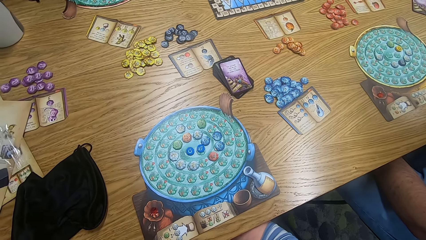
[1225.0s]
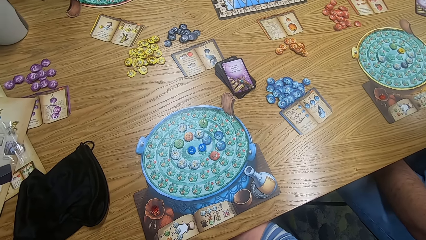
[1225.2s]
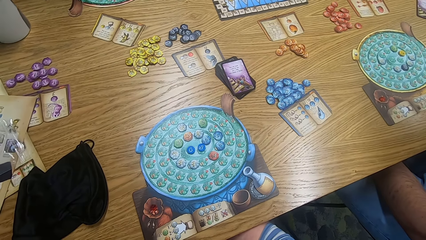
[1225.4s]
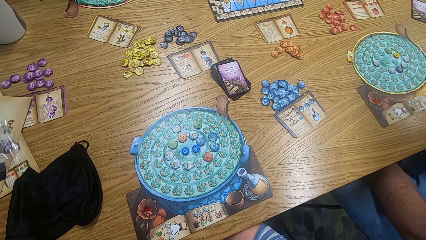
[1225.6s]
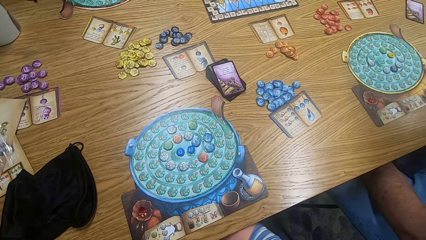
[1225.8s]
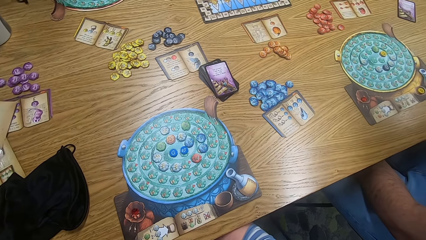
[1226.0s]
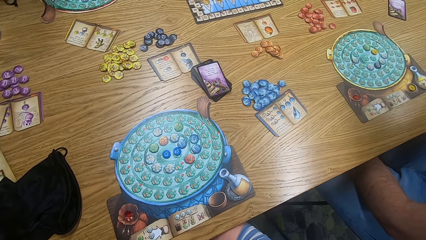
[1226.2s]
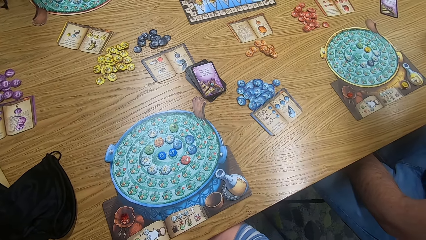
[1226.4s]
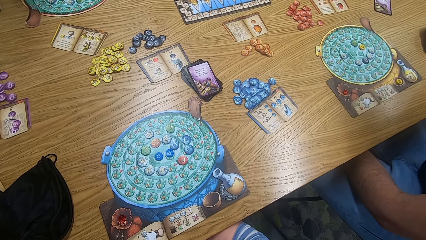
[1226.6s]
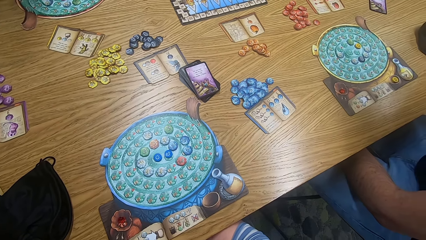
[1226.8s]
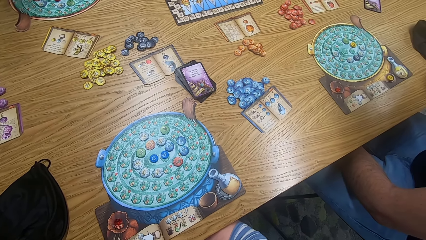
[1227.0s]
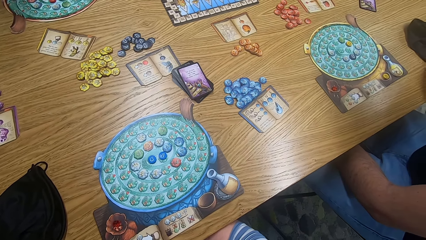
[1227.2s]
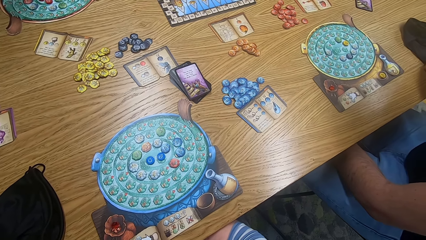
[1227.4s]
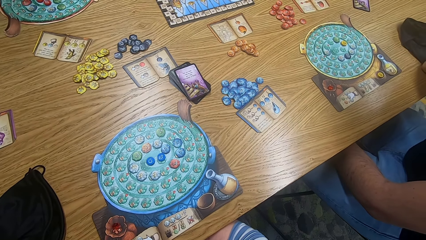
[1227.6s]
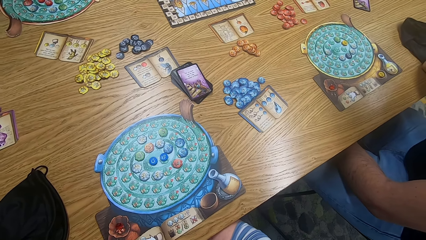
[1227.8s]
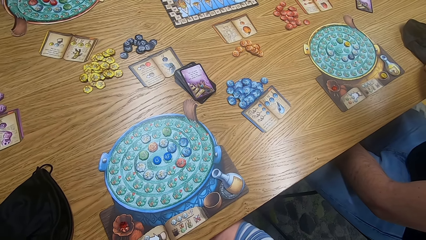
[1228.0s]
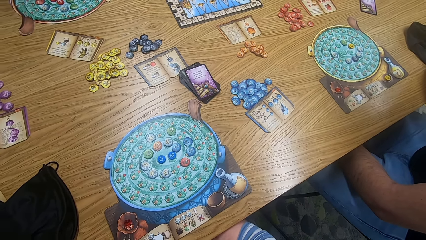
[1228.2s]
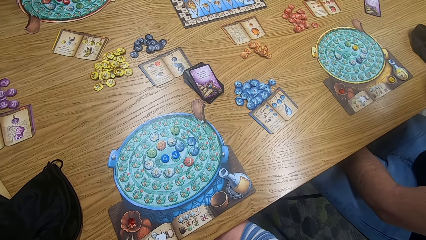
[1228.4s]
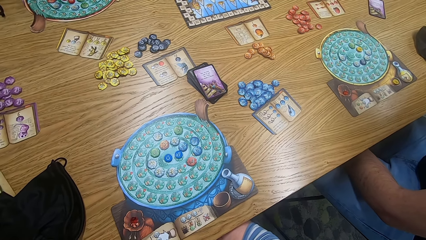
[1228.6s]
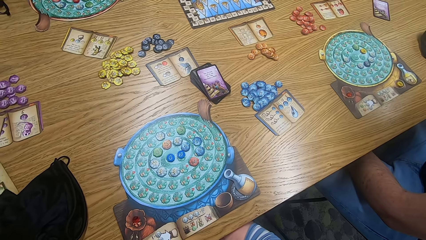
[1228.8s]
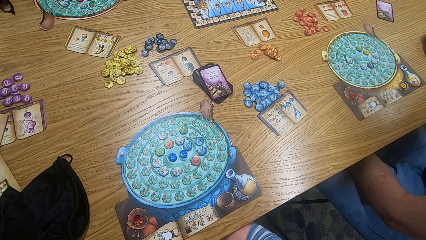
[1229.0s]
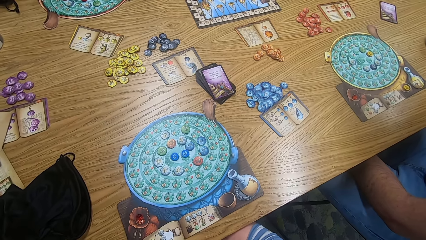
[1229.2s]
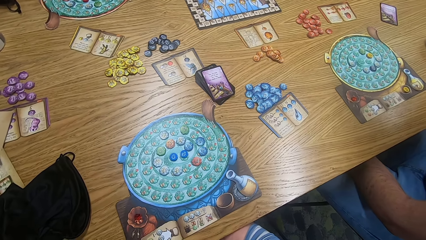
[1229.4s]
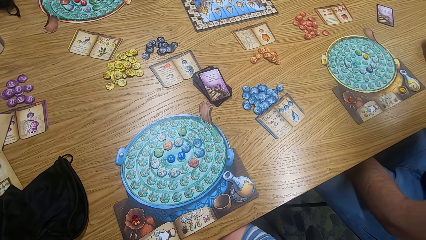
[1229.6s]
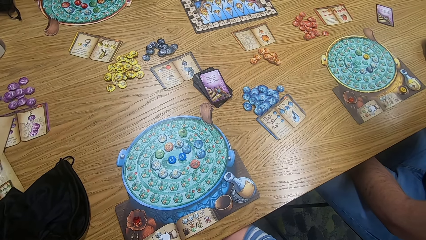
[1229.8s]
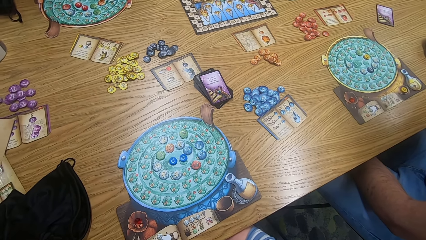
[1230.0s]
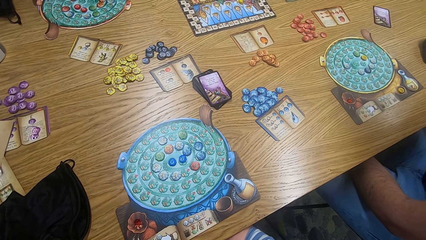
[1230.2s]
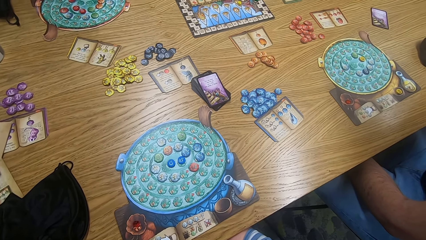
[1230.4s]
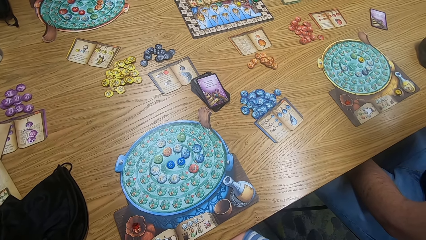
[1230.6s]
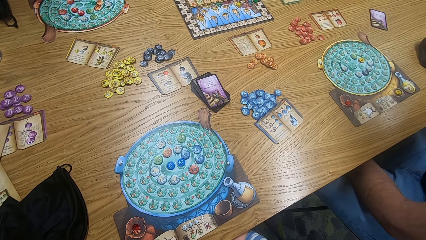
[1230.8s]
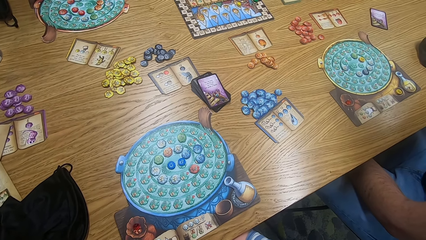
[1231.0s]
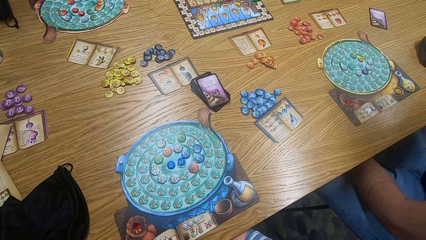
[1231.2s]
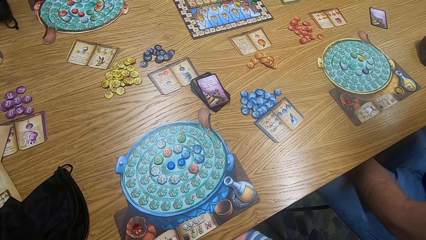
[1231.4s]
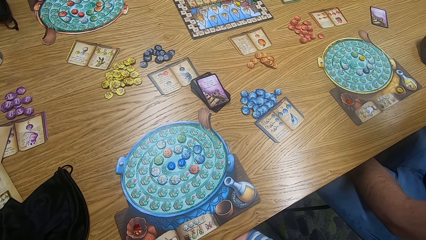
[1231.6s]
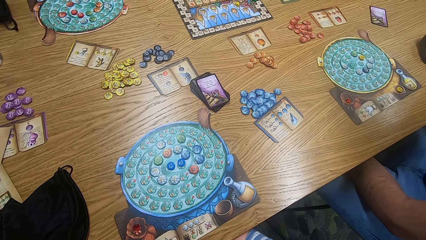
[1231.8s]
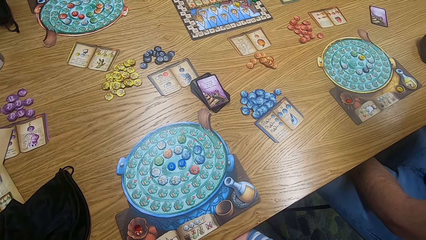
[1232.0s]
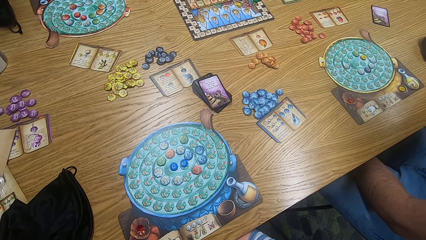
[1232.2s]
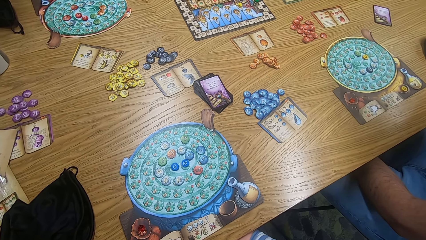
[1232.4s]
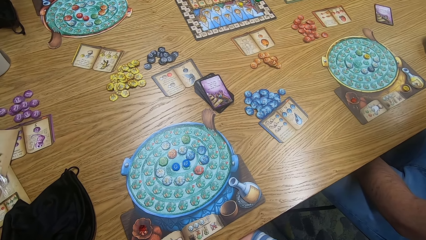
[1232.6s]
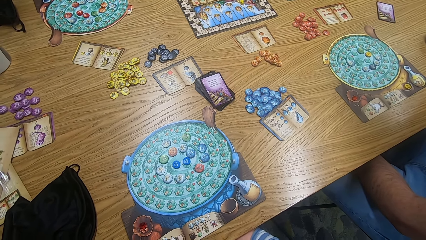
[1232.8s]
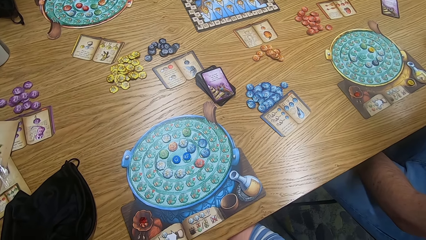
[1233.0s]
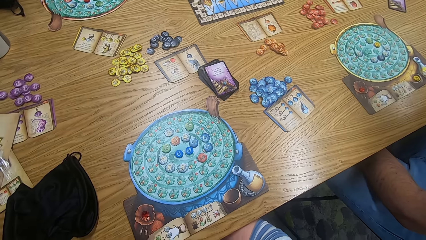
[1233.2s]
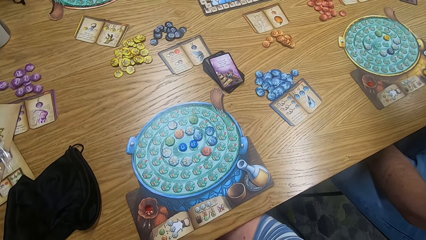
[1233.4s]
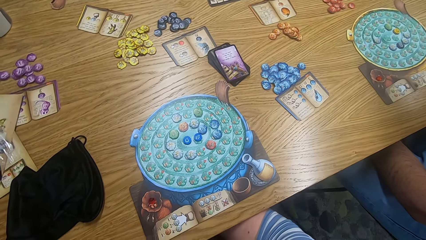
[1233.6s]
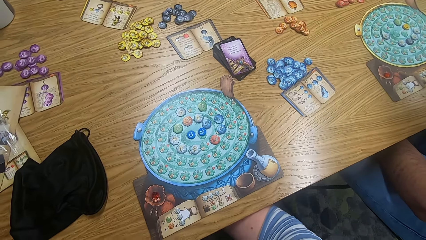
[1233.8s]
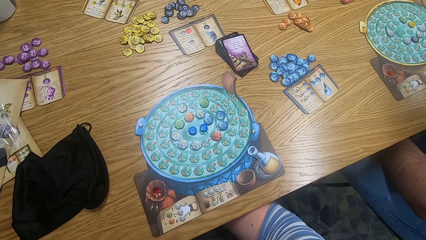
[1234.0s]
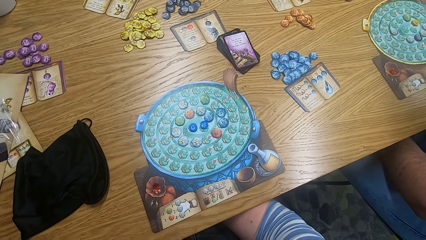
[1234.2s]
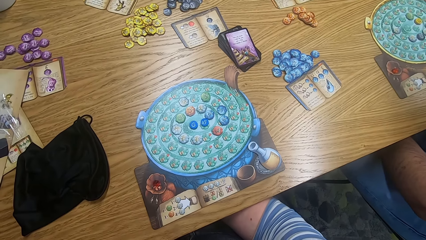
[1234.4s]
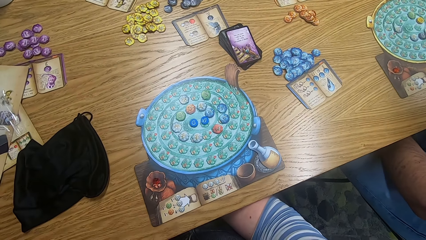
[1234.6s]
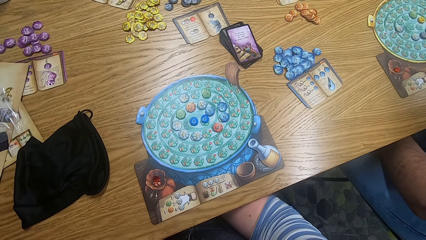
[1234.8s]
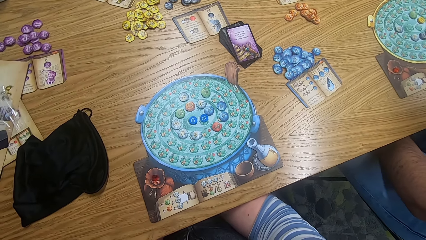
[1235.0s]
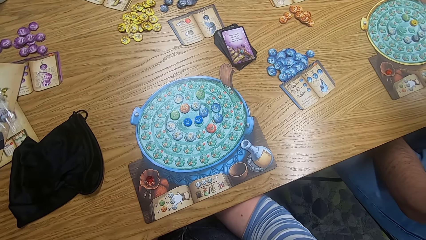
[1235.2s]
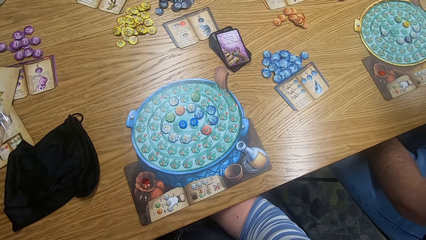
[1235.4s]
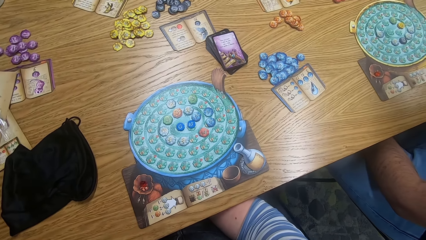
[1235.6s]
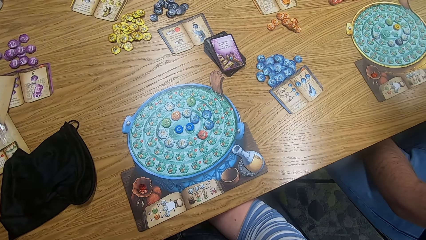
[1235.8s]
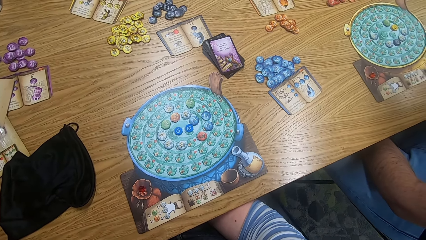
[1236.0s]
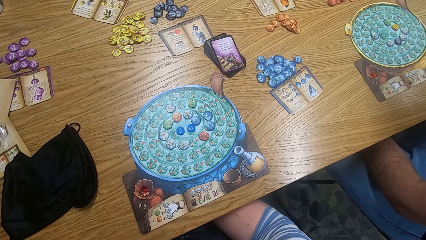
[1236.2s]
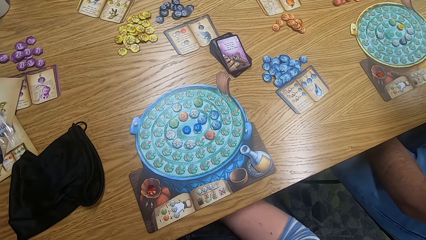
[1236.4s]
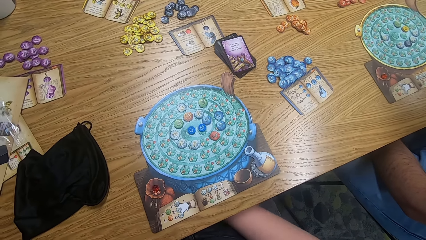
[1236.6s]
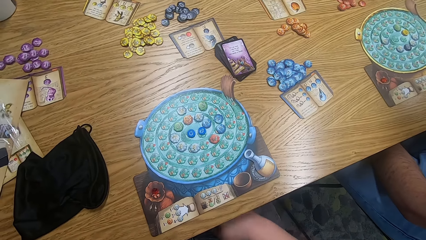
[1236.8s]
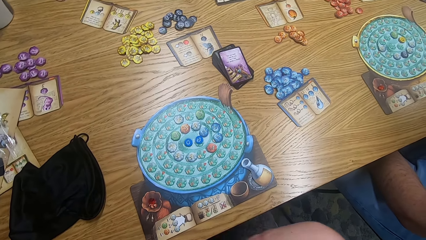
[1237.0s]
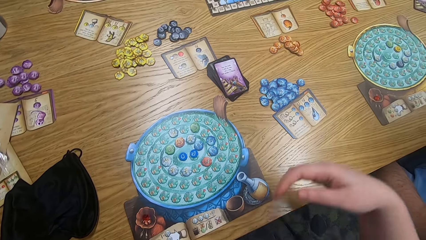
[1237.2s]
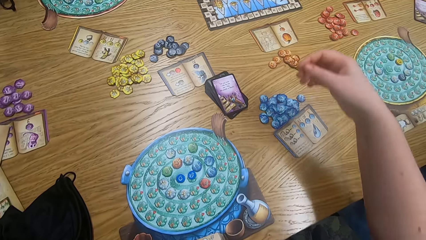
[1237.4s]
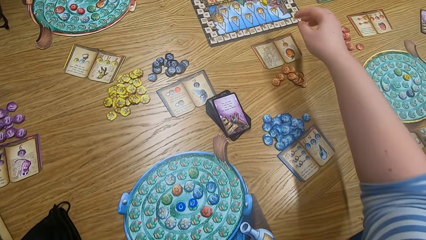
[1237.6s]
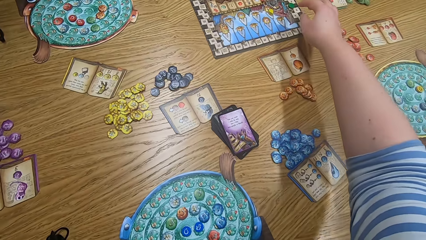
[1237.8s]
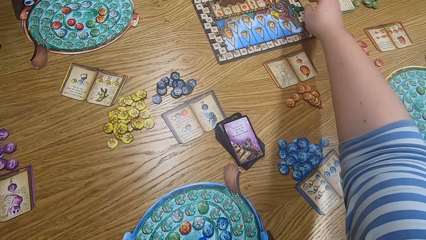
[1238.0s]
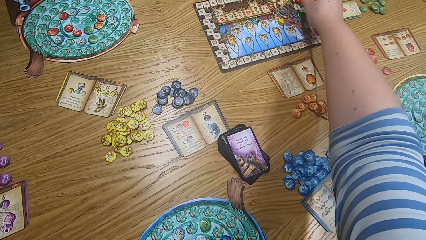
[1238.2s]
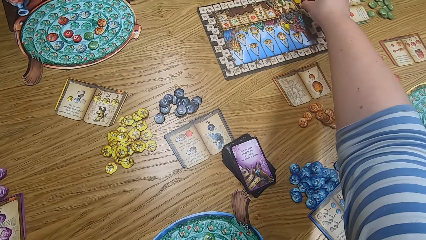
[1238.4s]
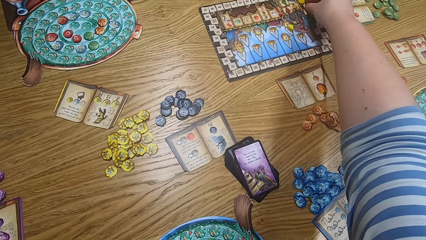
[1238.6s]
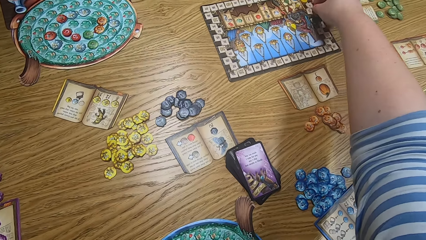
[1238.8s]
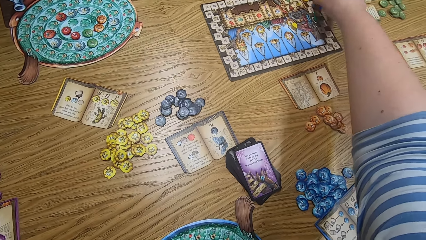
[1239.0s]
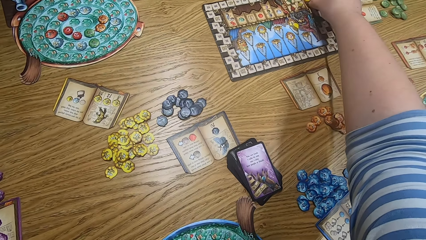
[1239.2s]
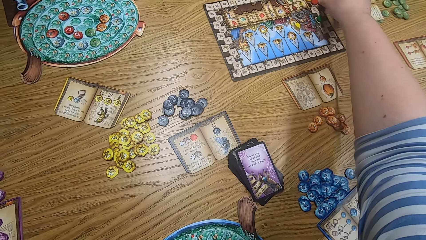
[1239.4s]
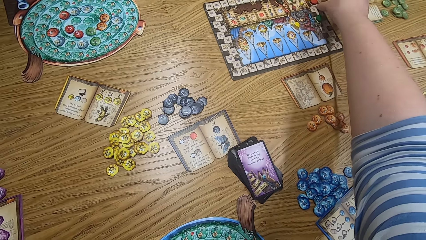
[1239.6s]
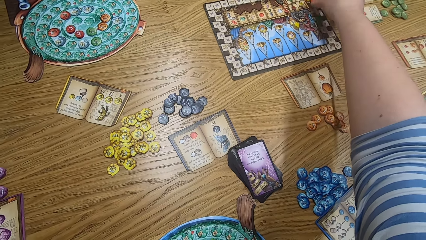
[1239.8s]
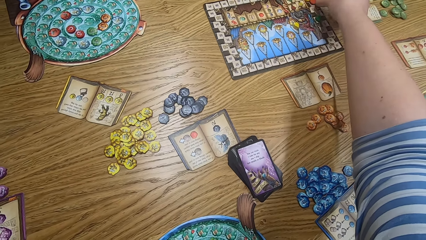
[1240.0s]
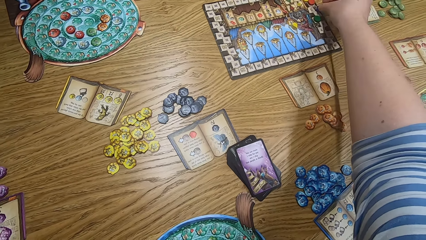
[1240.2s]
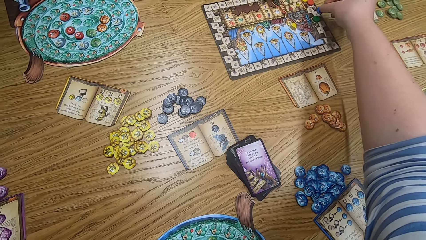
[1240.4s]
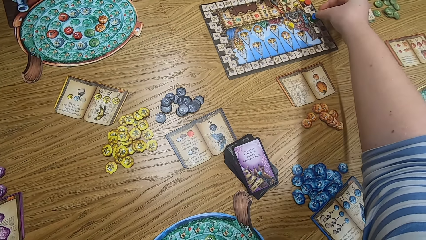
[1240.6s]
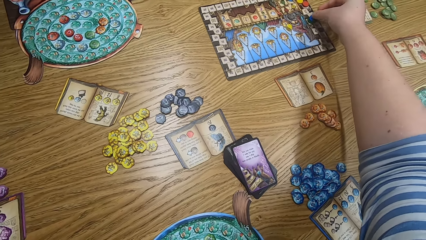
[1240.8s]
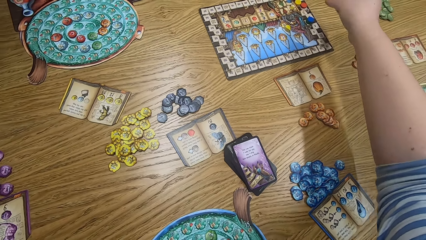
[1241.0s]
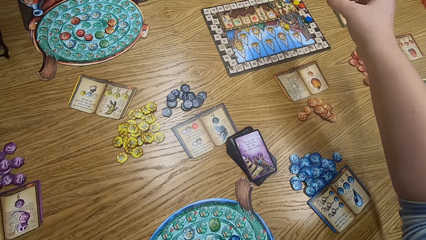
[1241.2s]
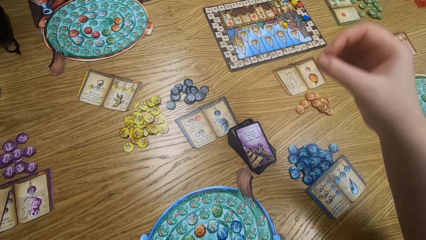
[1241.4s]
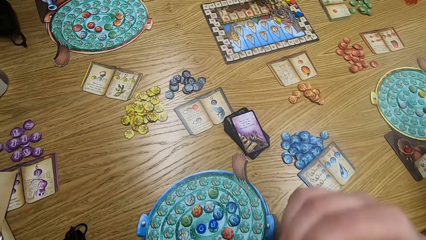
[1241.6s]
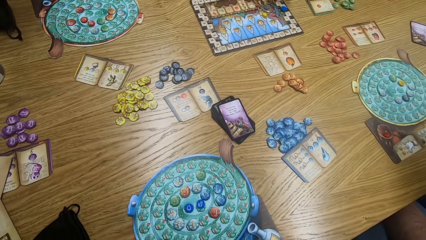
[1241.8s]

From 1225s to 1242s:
The camera wearer looks at the game board. They look around. They play scrabble.
